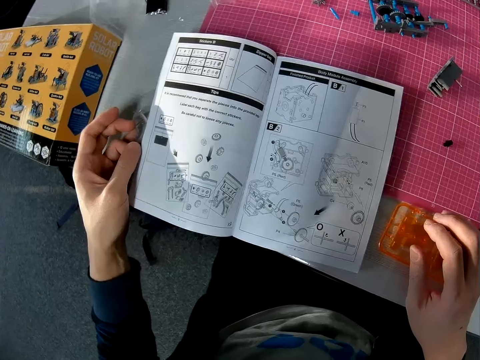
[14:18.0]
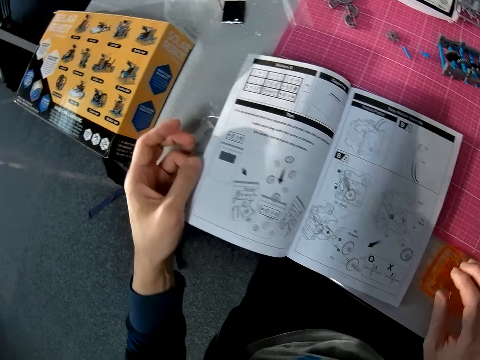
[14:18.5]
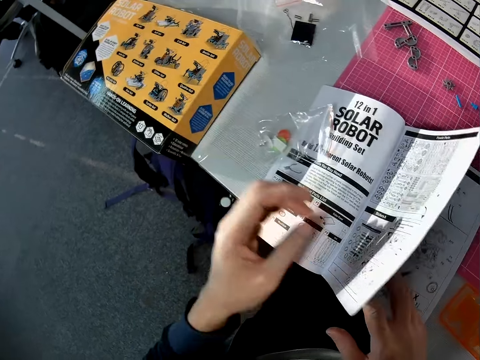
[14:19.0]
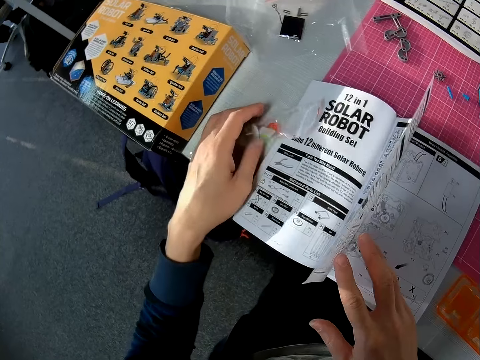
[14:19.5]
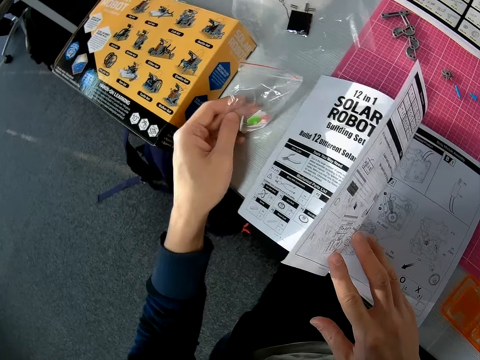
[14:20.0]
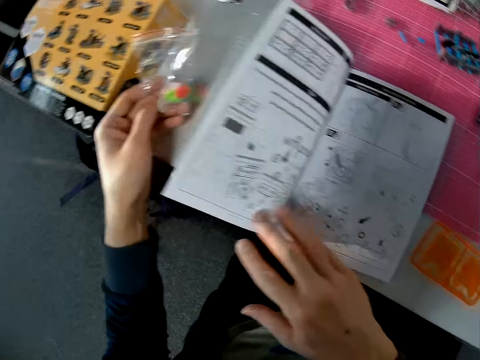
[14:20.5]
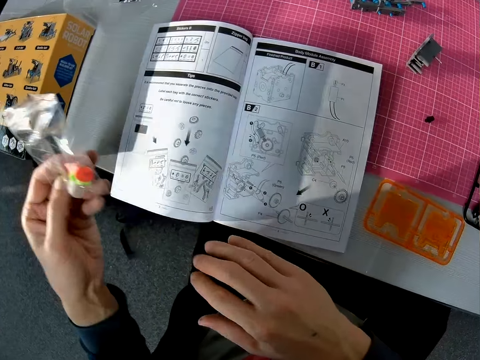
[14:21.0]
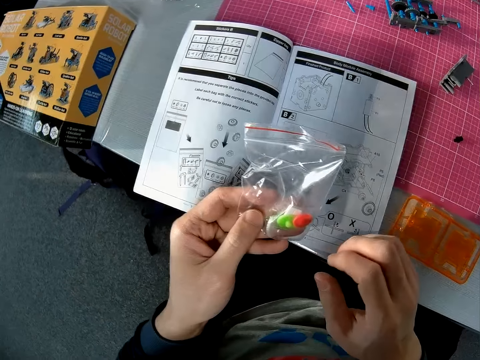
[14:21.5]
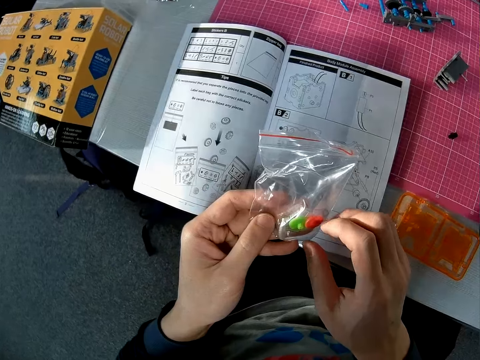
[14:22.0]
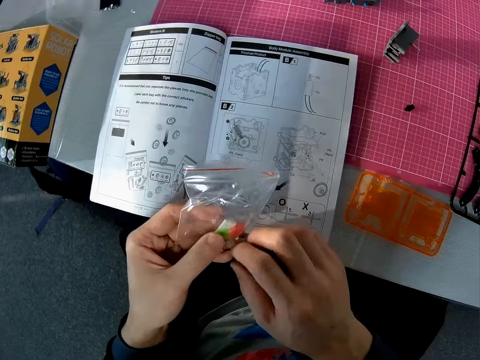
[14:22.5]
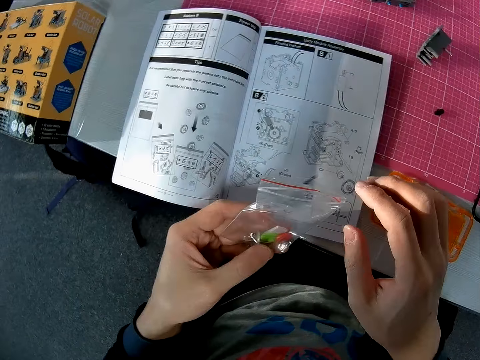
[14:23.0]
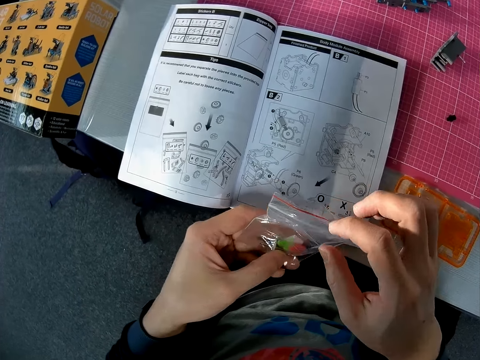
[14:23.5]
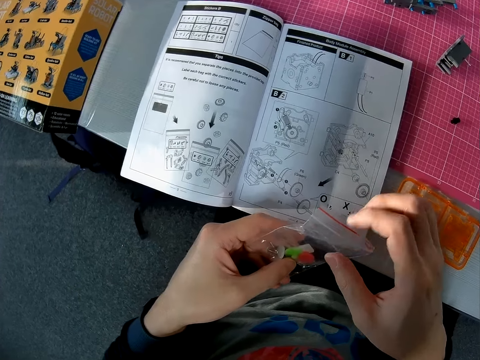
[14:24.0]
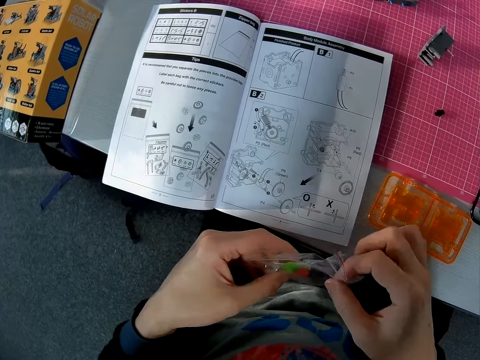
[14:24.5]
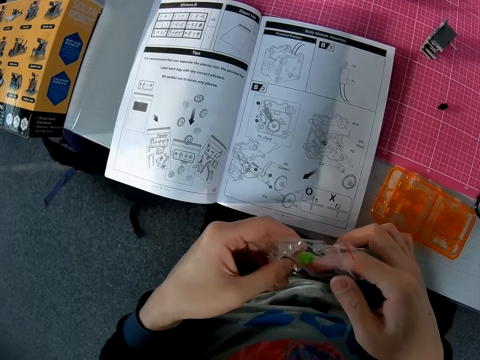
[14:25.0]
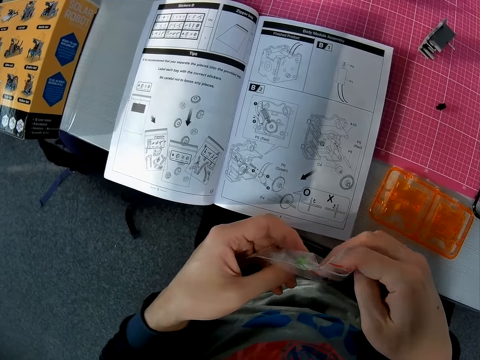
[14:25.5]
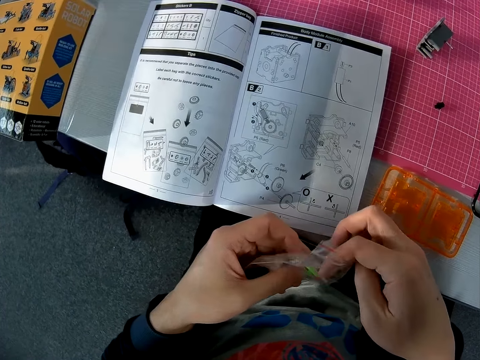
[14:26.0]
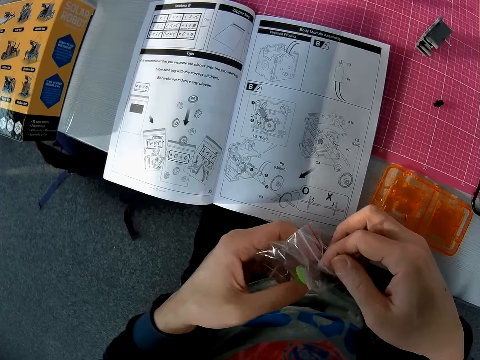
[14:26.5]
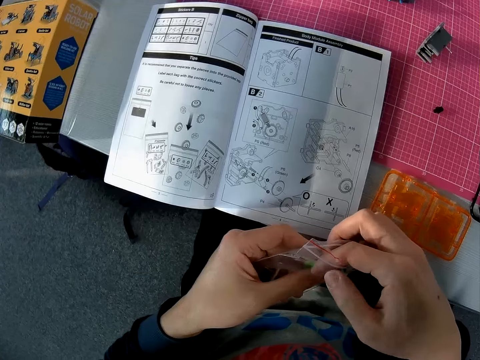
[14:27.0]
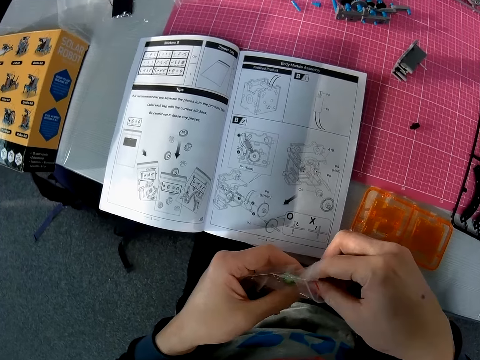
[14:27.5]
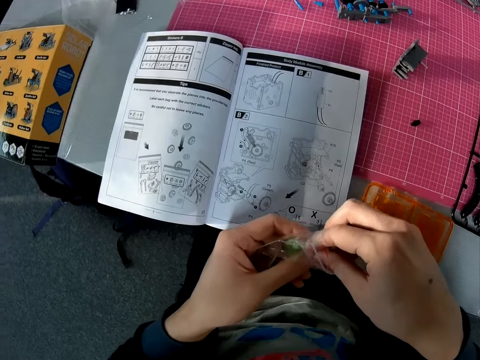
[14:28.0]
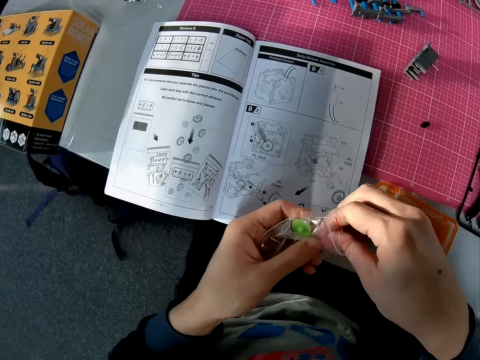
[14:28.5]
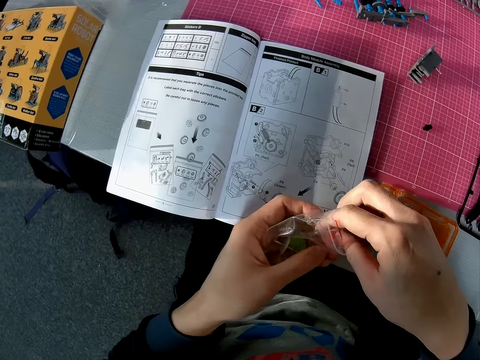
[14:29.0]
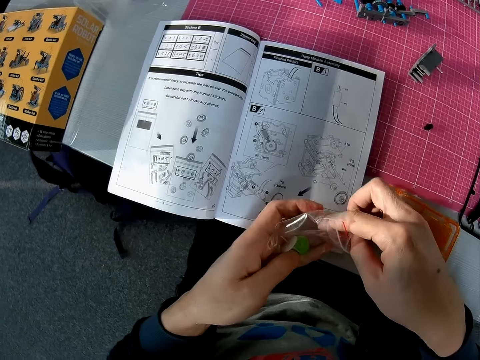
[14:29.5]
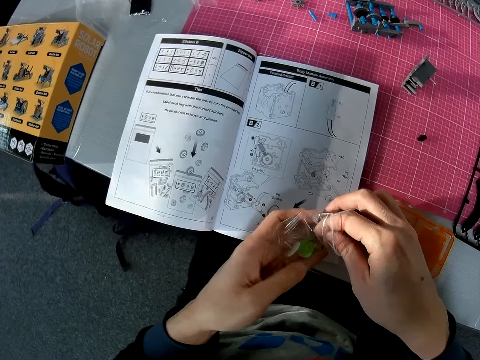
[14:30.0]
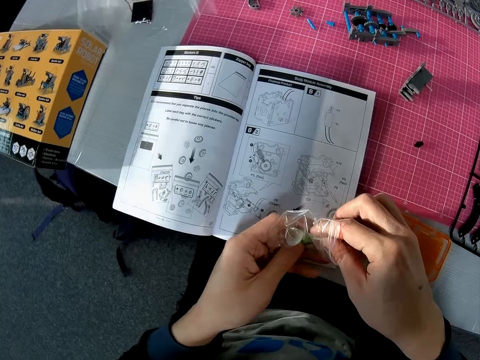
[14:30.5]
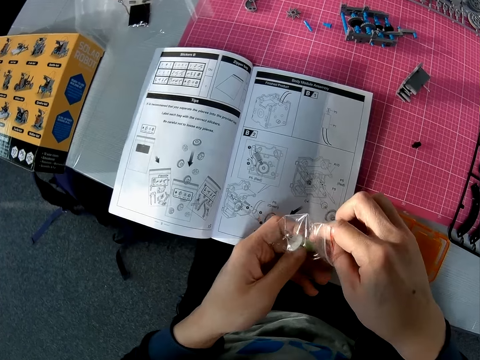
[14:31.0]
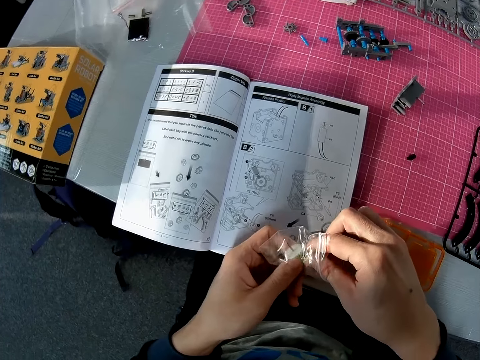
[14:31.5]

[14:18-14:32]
The camera wearer flips a page of the instruction booklet. He picks up a nylon of objects or zipper bag from the table with his left hand. He flips a page of the instruction booklet. He holds the zipper bag. He puts his right hand into the nylon. He opens the zipper bag. He picks up a piece of plastic from the zipper bag.

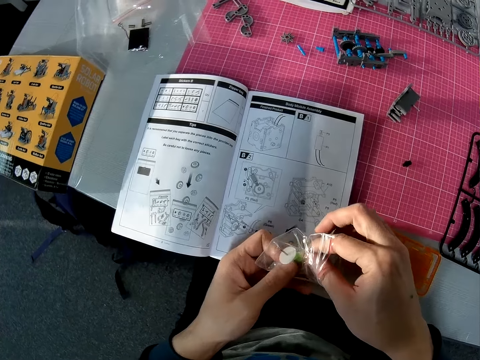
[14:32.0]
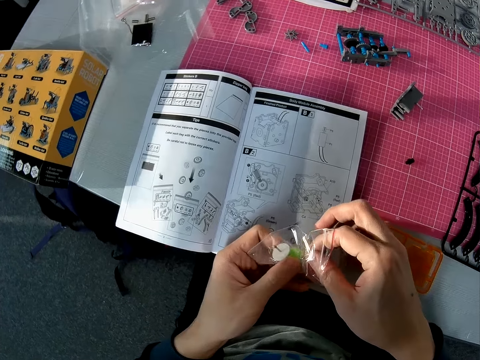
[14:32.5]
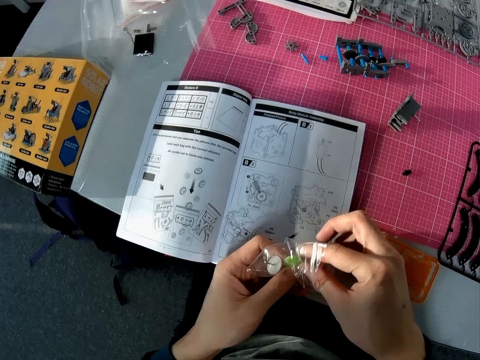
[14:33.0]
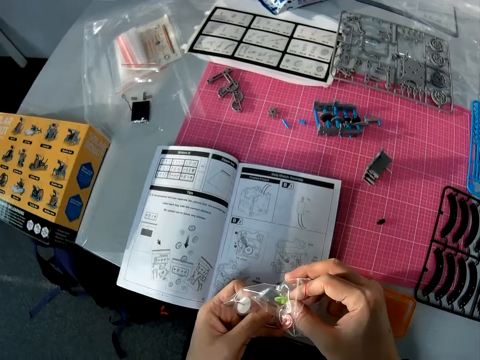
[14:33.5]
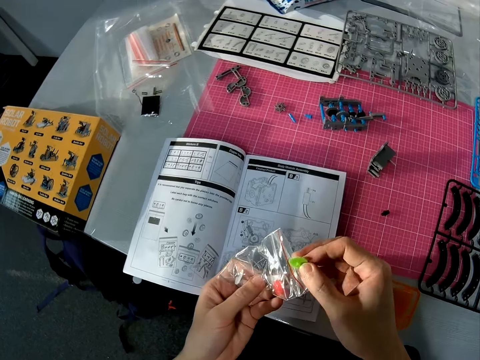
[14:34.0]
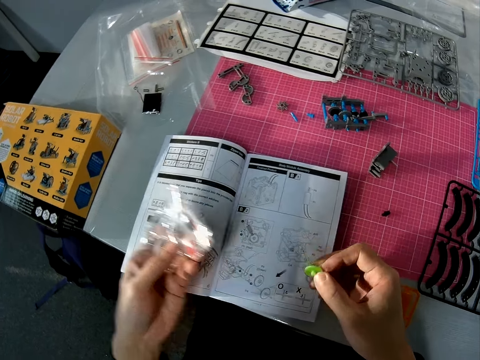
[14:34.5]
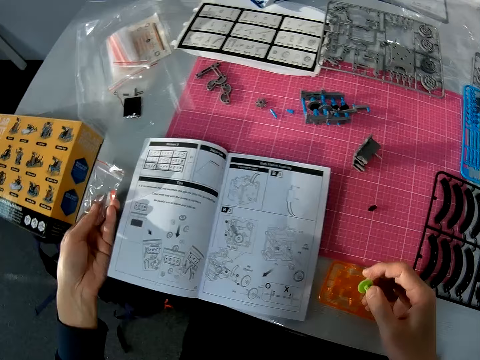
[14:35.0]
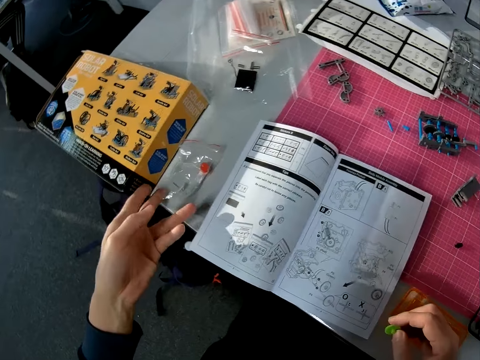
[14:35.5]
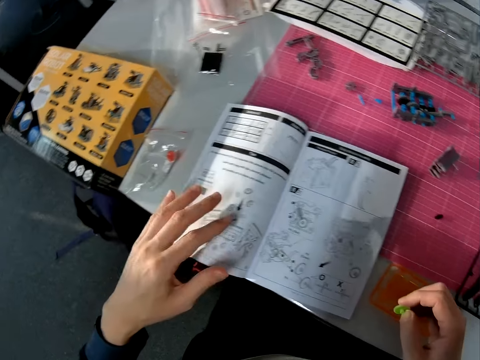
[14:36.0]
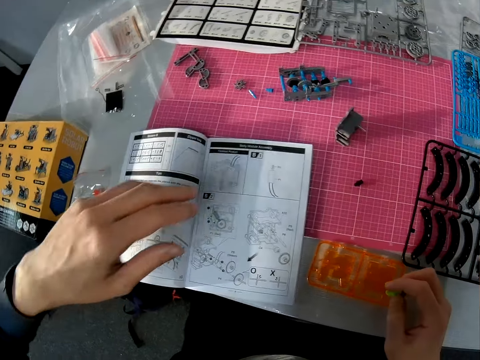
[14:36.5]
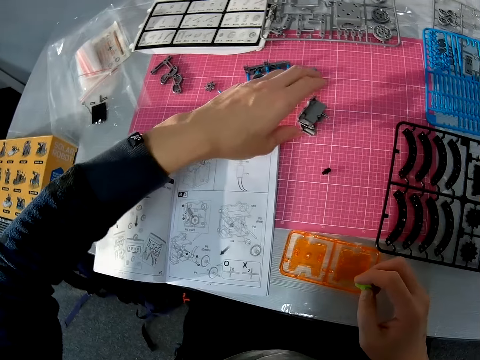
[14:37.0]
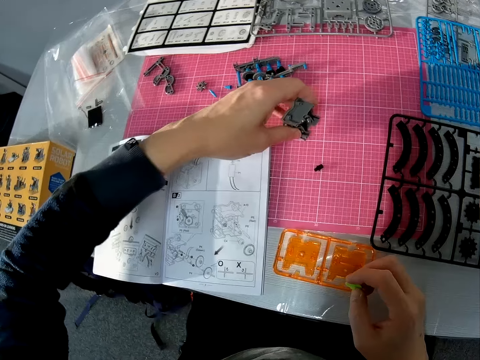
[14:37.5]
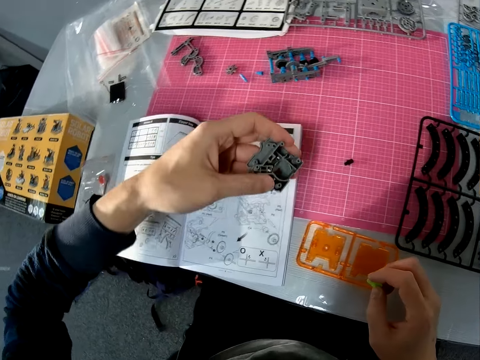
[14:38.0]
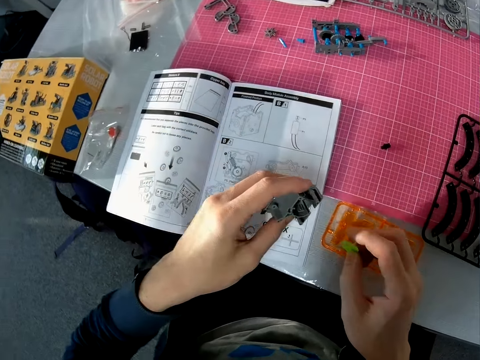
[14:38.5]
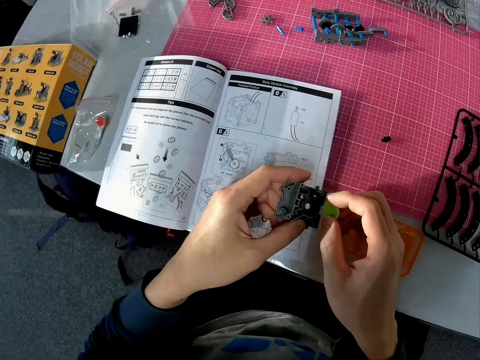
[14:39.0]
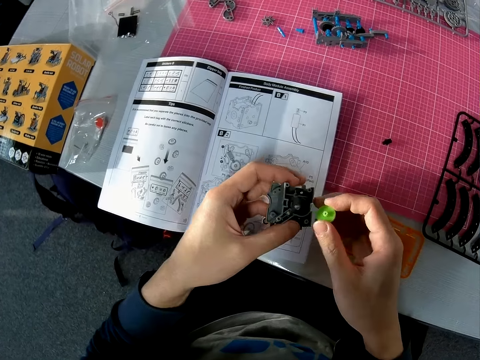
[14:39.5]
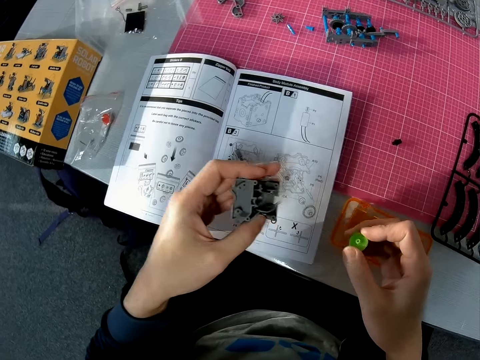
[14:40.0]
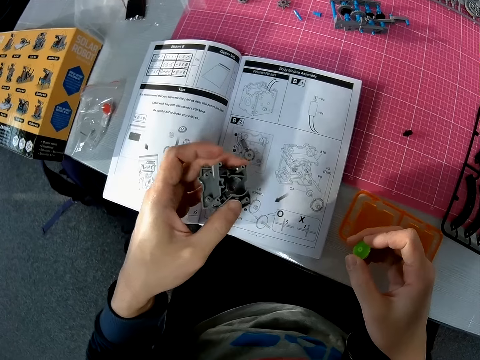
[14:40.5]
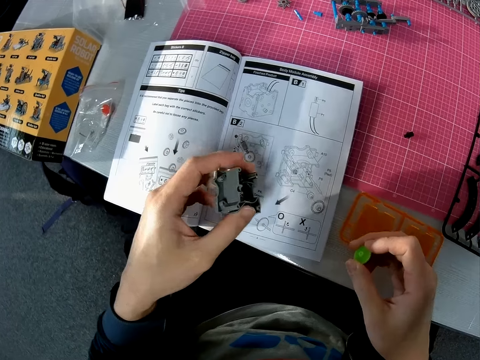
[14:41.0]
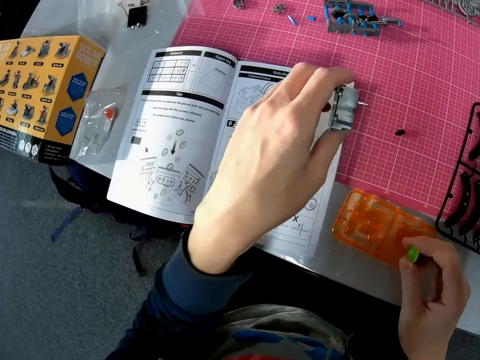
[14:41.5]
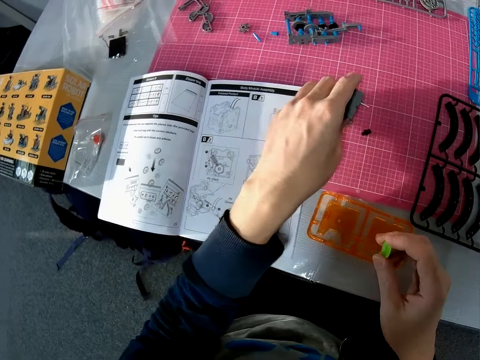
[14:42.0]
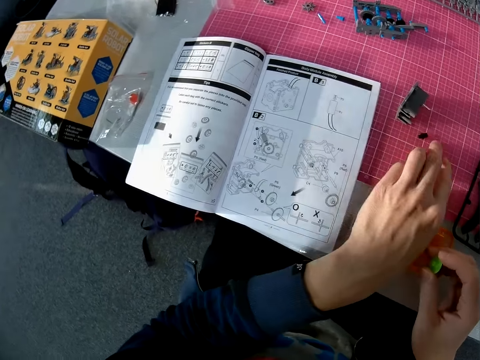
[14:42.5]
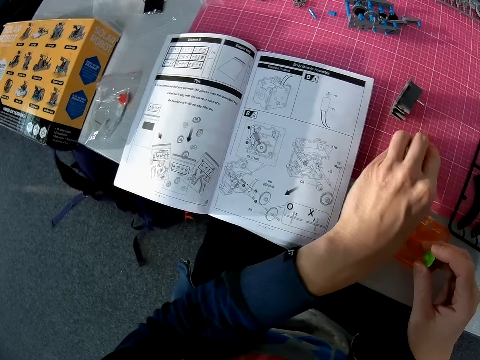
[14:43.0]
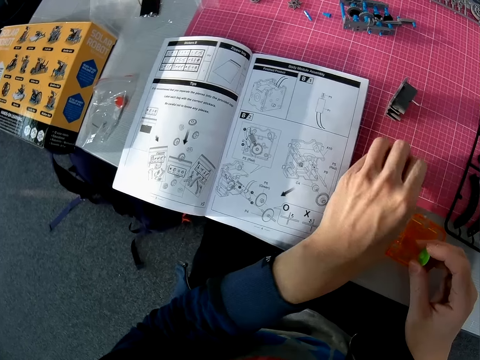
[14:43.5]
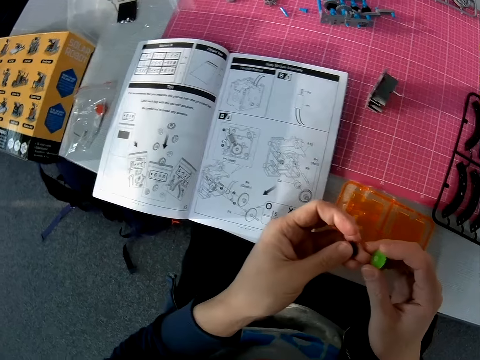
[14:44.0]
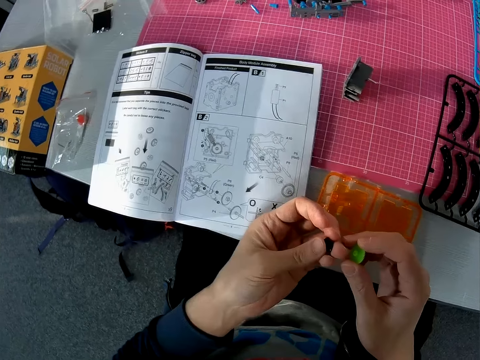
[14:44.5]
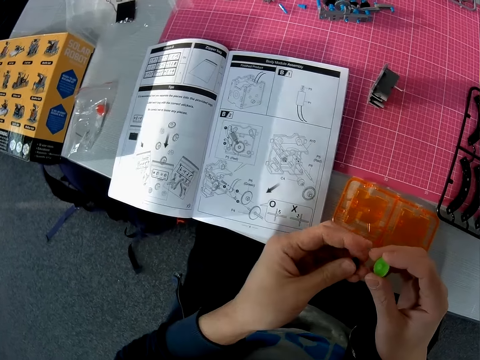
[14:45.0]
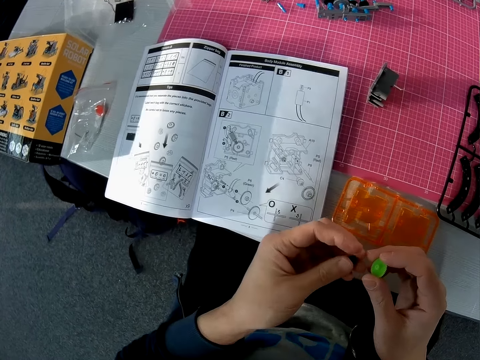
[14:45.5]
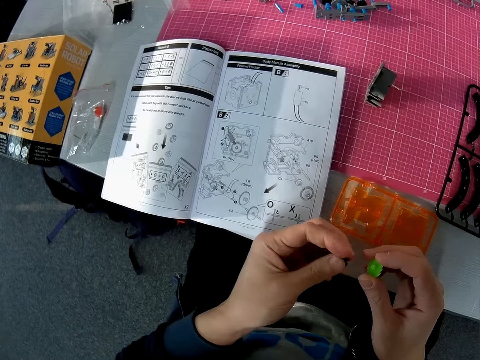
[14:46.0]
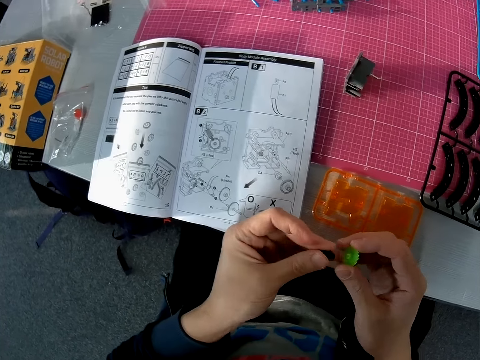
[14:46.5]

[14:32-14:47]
The camera wearer takes a green object out of the nylon. He drops the nylon back on the table with his left hand. He picks up another object from the table with his left hand. He holds an object. He puts the object in each hand close to each other. He holds a piece of plastic. He drops the object in his left hand on the table. He picks up another object from the table with his left hand. He twists the piece of plastic.
